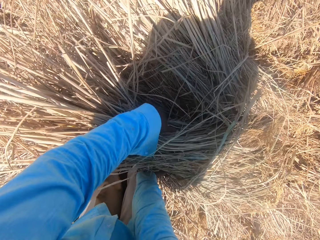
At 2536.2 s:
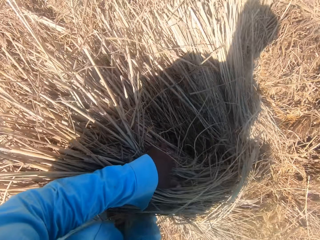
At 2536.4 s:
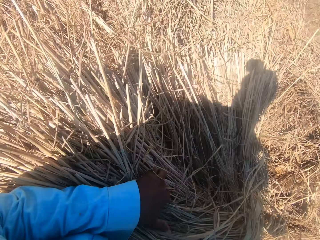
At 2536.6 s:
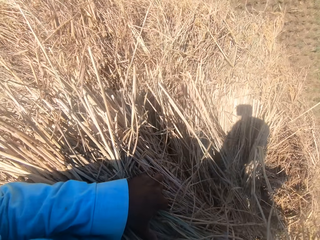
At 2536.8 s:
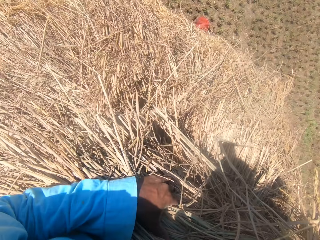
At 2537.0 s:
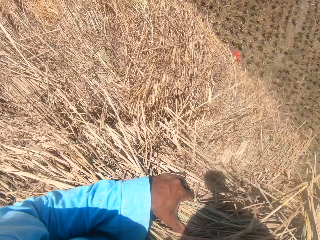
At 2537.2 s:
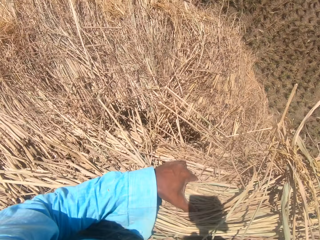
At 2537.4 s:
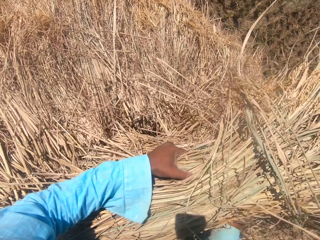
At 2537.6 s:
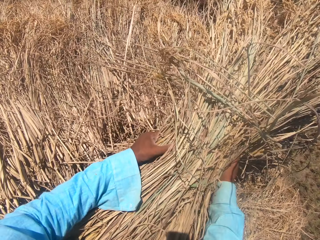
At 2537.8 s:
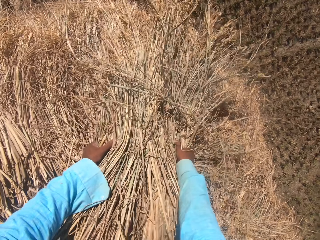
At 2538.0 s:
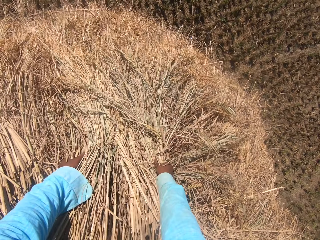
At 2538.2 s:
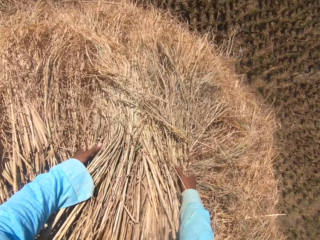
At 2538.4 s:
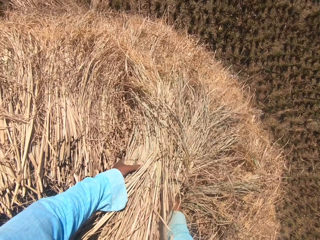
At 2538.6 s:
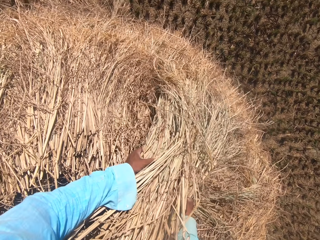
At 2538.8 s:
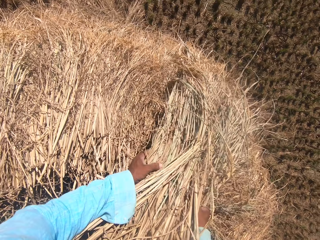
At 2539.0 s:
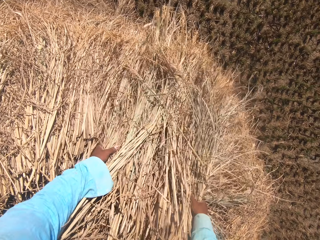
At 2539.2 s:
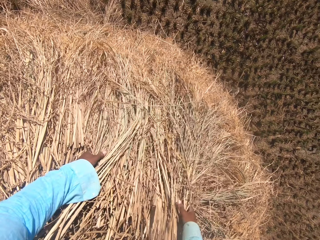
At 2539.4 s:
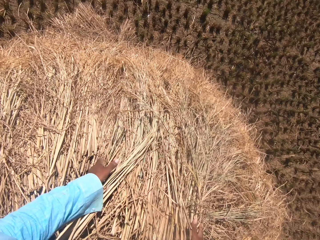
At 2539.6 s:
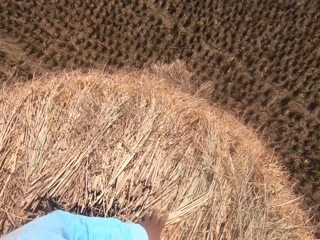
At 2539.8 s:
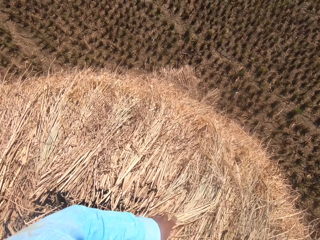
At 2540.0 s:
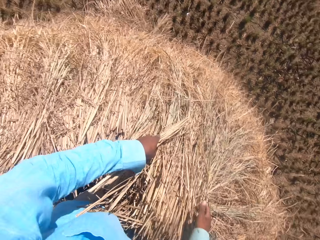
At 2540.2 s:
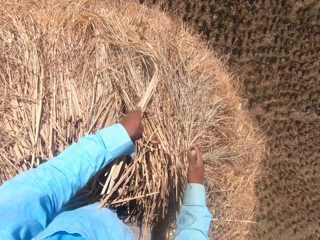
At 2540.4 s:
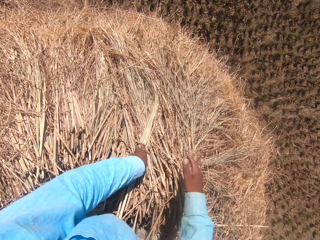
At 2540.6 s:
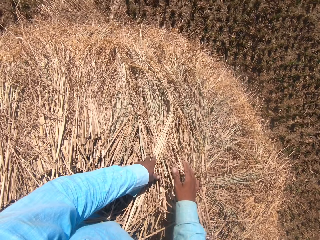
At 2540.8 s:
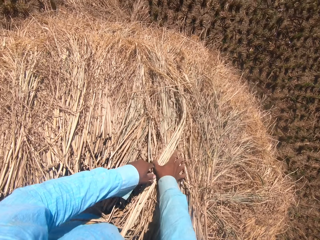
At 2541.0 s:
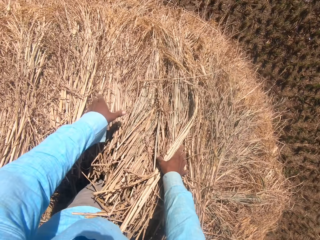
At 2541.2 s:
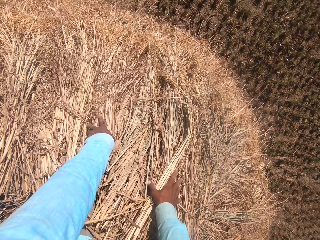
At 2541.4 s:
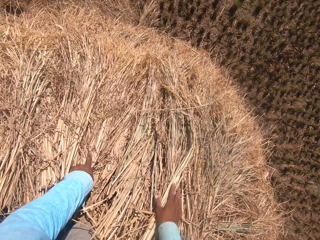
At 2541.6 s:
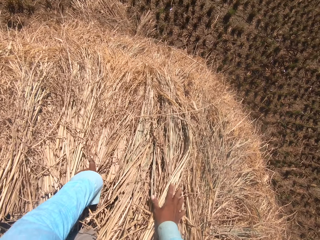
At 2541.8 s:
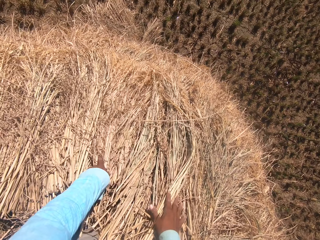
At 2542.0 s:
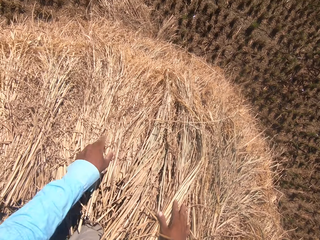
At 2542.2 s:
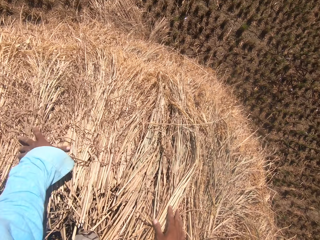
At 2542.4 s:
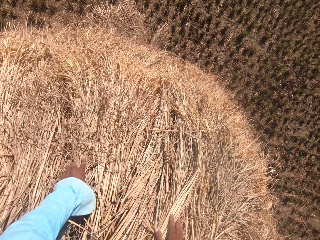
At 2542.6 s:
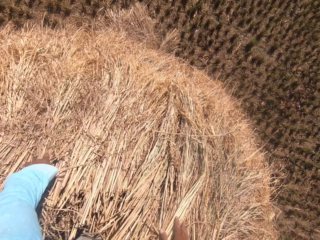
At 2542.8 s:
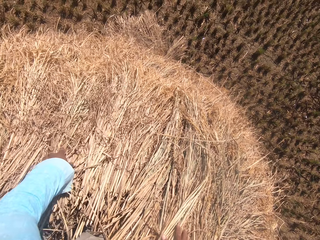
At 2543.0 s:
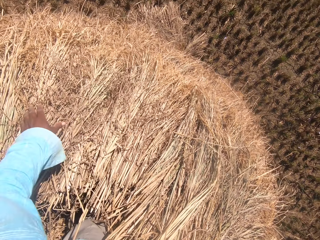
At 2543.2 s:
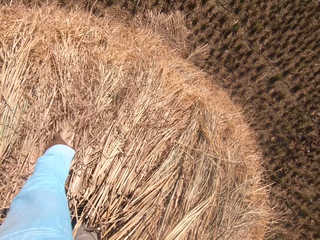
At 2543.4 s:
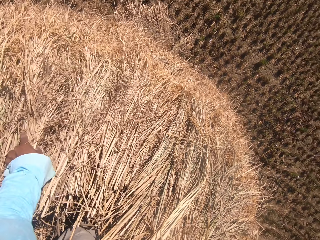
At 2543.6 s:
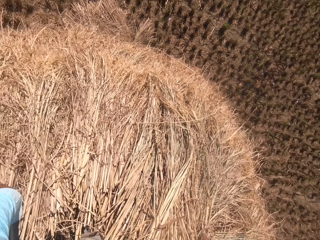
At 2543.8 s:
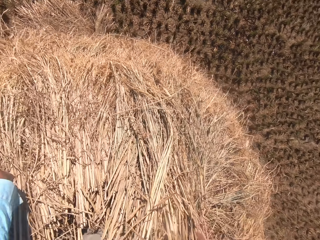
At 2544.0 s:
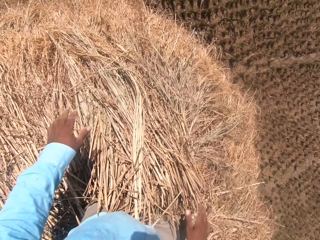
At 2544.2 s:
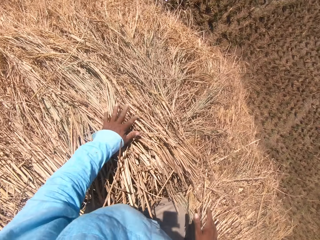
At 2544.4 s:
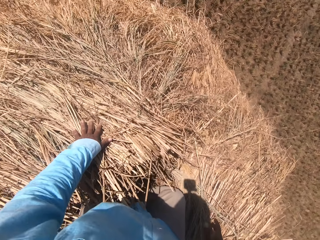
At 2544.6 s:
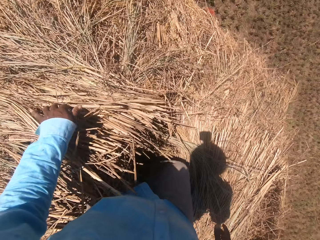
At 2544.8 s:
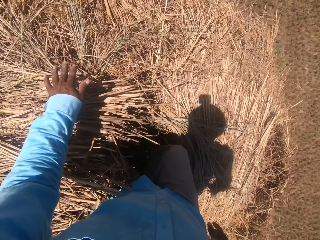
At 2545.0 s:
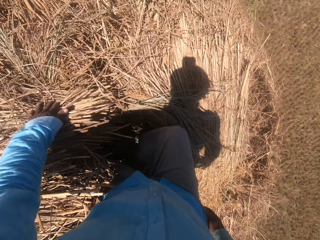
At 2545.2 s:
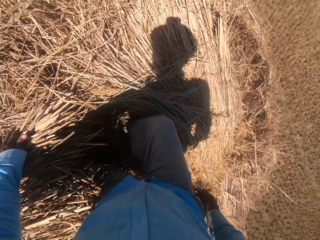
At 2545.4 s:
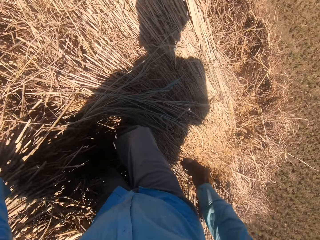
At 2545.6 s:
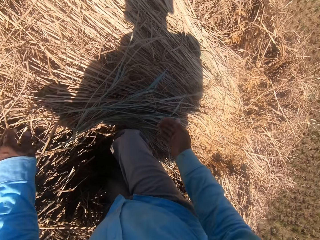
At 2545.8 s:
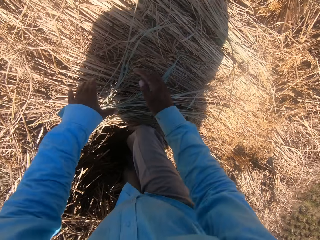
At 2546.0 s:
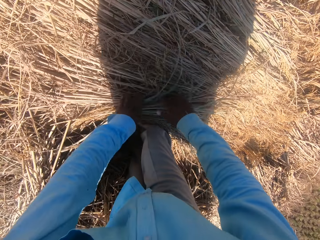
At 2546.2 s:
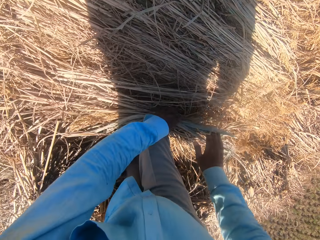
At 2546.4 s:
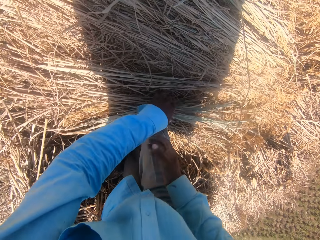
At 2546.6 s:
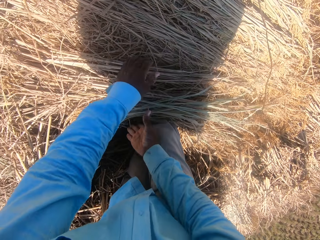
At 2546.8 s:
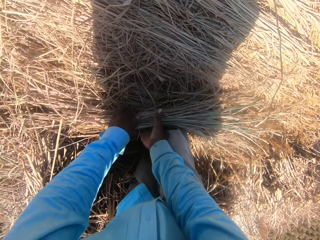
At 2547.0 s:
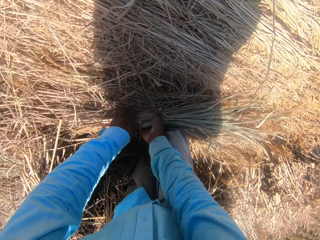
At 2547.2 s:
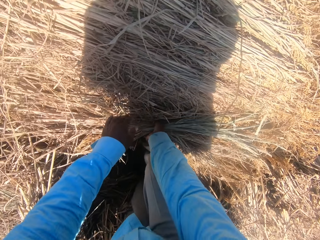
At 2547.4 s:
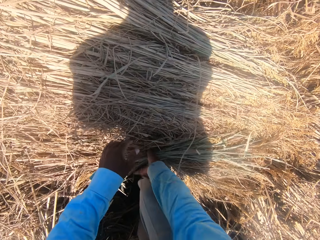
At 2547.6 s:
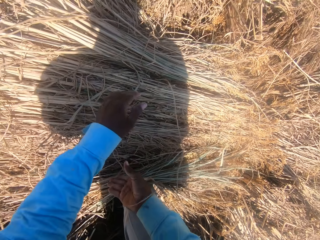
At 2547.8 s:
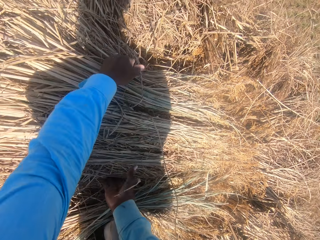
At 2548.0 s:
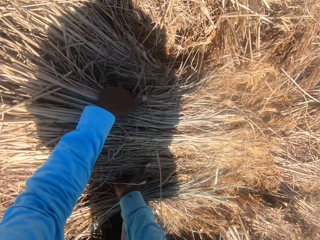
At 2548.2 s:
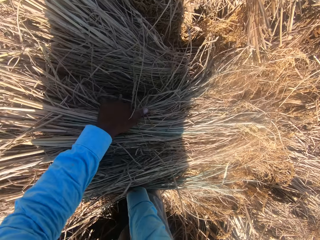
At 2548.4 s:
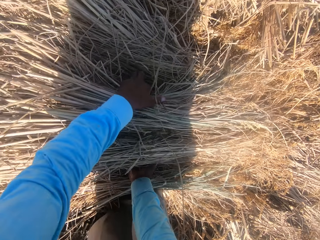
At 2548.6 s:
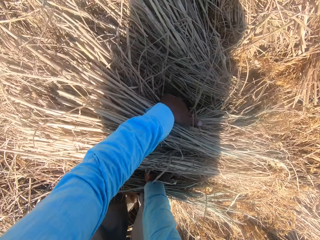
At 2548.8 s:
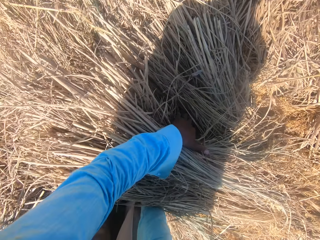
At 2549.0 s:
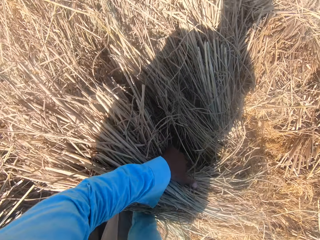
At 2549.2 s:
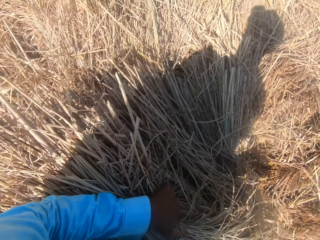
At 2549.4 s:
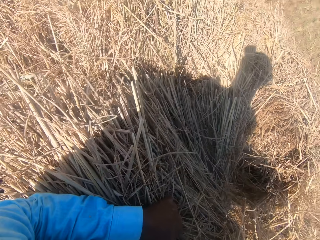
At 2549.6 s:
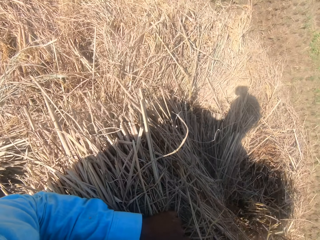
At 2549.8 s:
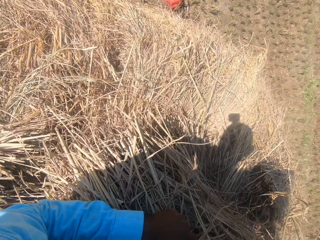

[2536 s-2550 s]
The camera wearer picks the grass. They spread the grass. They pick the grass.

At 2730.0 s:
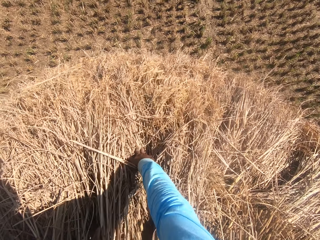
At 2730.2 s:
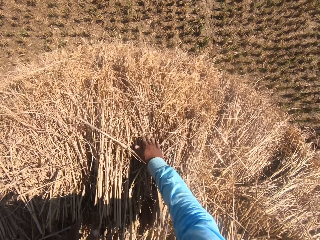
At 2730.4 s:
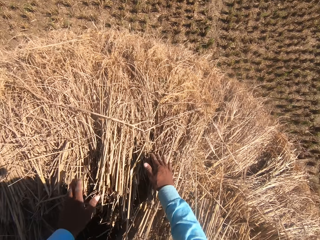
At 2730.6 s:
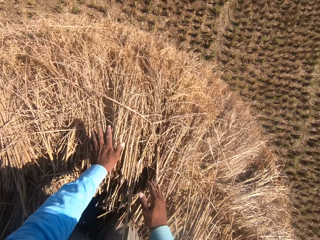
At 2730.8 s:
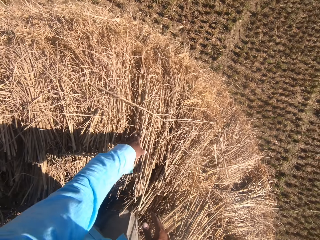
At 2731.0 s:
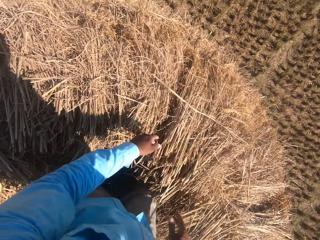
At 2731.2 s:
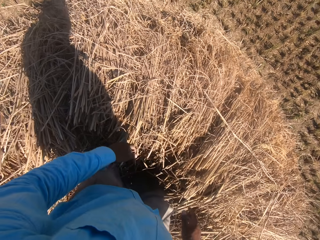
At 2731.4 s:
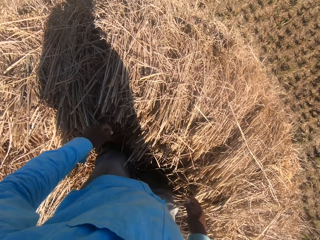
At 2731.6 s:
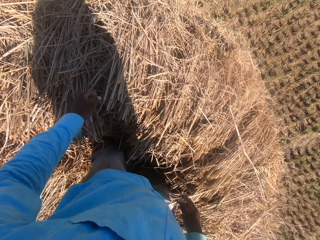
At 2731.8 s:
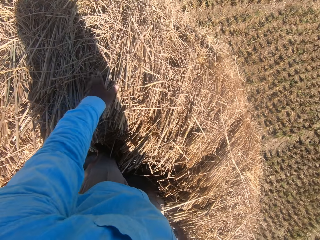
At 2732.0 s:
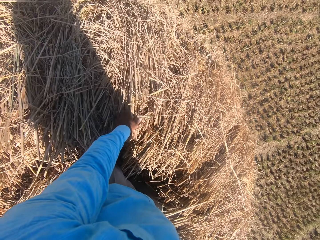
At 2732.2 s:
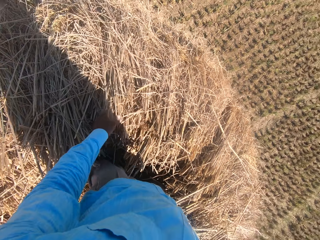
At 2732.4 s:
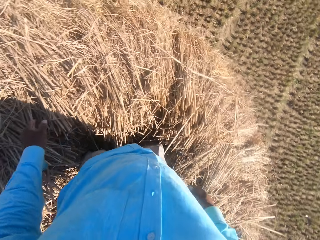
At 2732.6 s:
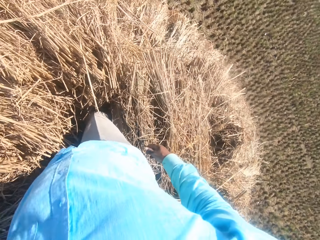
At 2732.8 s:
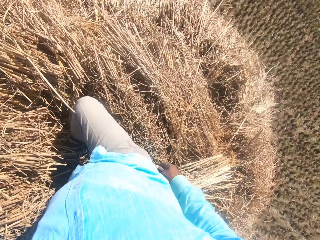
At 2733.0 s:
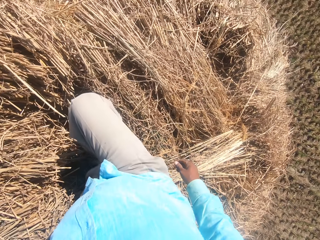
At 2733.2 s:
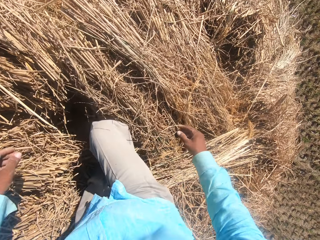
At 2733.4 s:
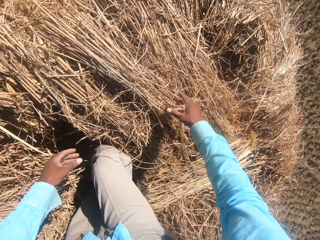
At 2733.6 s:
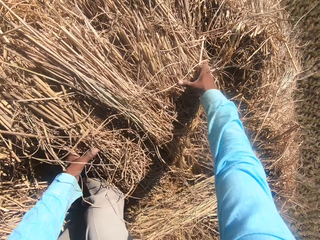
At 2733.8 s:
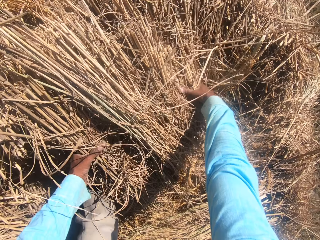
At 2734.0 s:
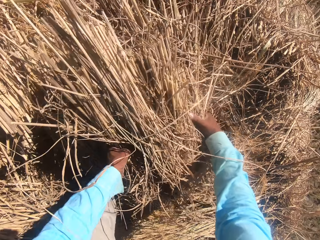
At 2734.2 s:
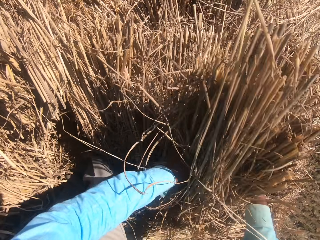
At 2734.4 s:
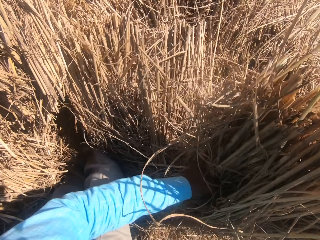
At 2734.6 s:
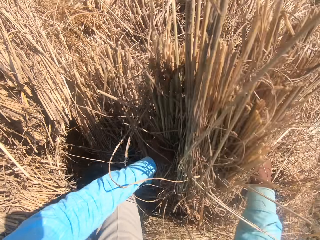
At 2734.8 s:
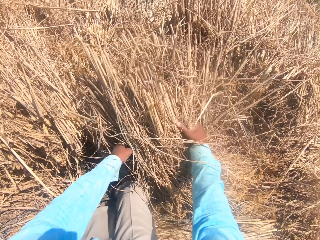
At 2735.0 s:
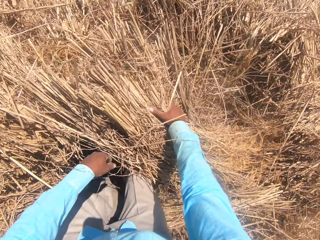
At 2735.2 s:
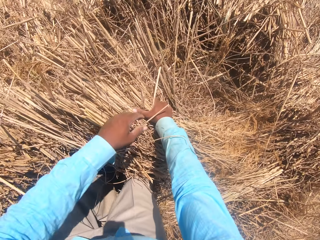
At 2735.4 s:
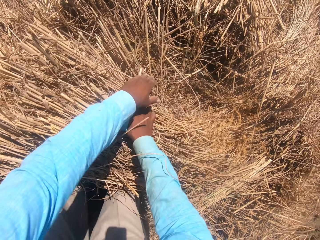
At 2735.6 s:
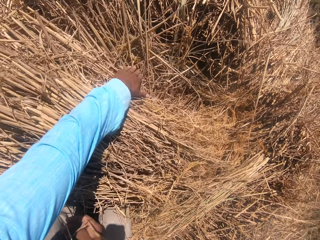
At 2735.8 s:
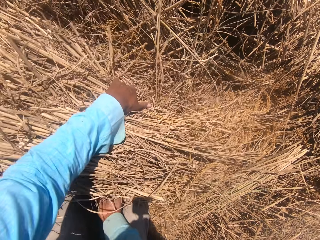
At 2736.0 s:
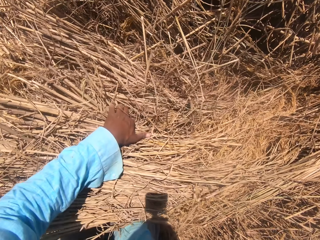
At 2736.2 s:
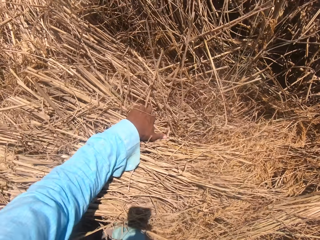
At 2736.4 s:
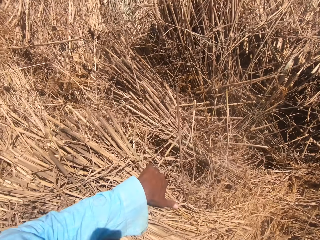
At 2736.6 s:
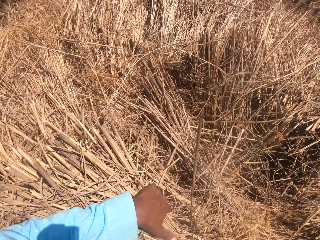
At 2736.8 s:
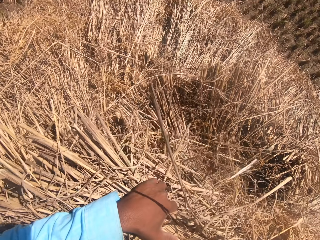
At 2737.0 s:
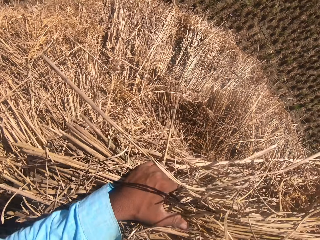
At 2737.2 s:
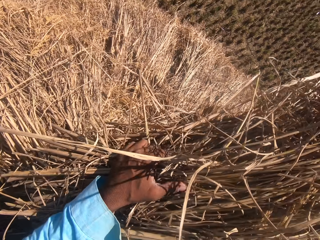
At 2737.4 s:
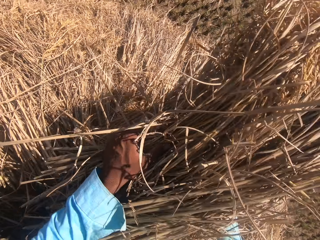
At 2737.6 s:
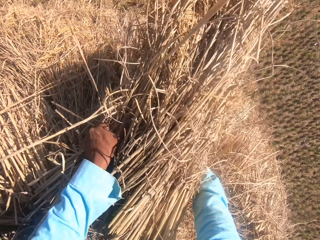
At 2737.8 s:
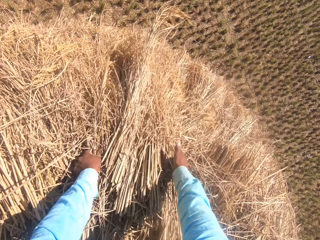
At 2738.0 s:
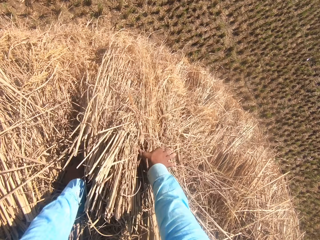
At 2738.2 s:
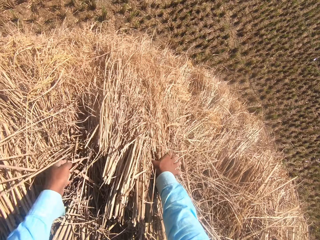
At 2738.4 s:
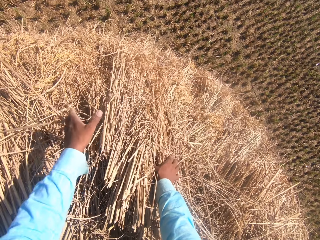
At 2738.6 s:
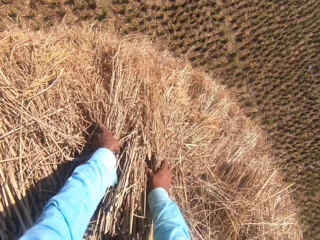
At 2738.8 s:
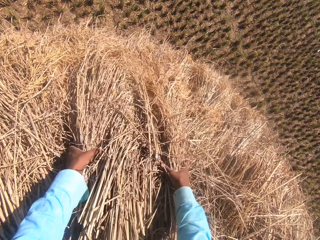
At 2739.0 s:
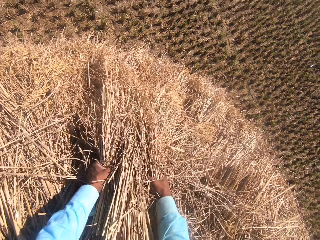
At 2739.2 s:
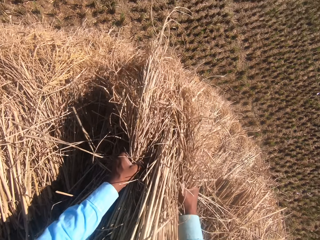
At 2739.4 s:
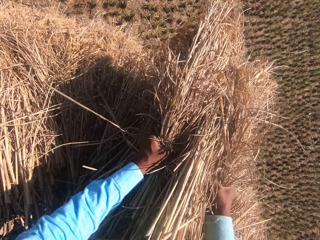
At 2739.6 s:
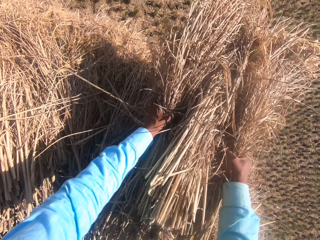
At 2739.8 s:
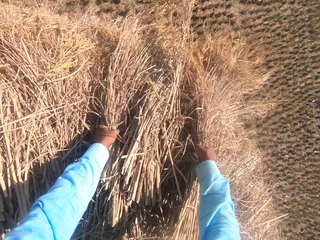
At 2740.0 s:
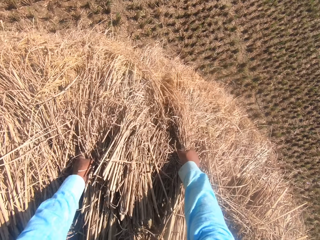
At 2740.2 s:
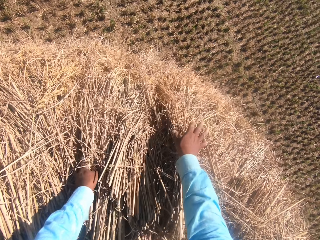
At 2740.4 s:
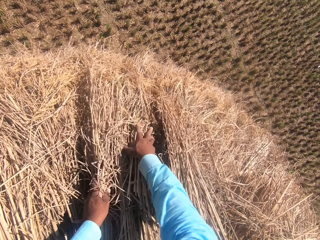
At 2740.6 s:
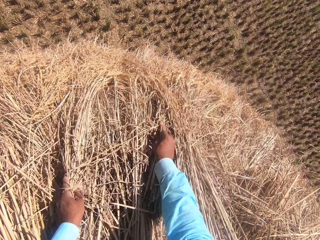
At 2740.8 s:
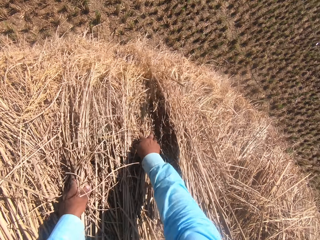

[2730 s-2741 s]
The camera wearer pulls his hand off the grass straws. He holds the grass straws with his hand. He lifts his leg and steps on the grass straws. He bends. He converses with a man. He picks the grass straws with both hands. He puts the grass straws on the tuft. He picks the grass straws with both hands. He puts the grass straws on the tuft. He spreads the grass straws with his hands. He picks the grass straws with both hands. He puts the grass straws on the tuft.
